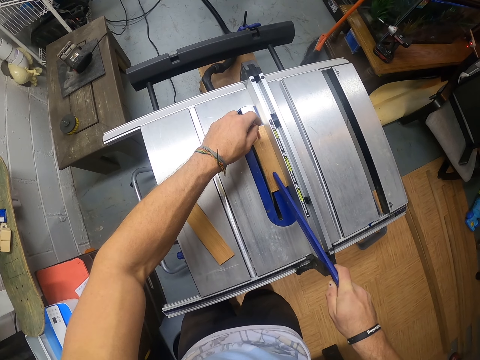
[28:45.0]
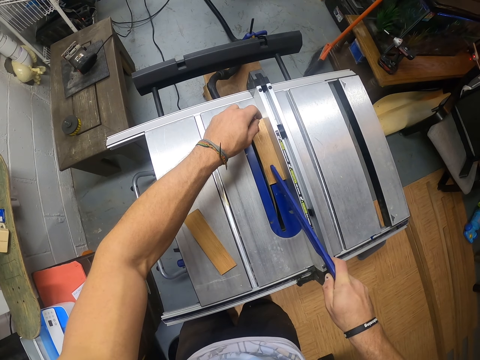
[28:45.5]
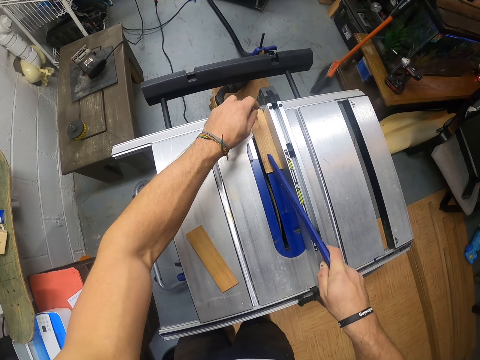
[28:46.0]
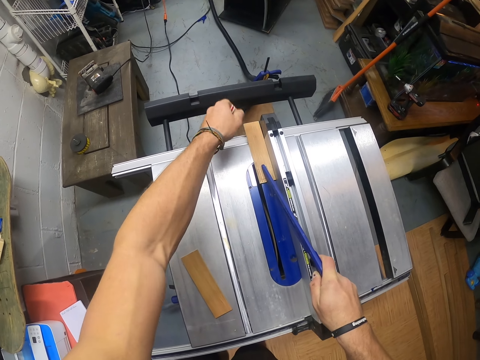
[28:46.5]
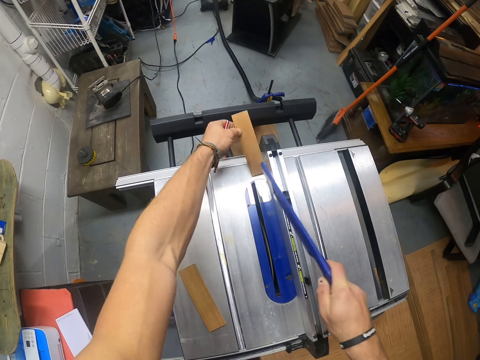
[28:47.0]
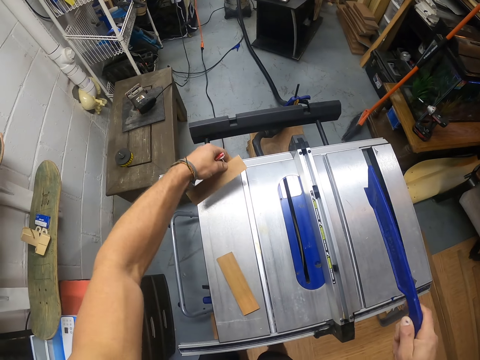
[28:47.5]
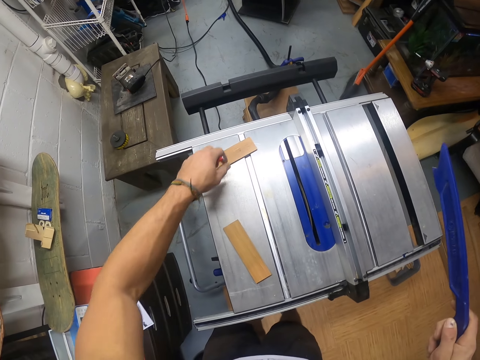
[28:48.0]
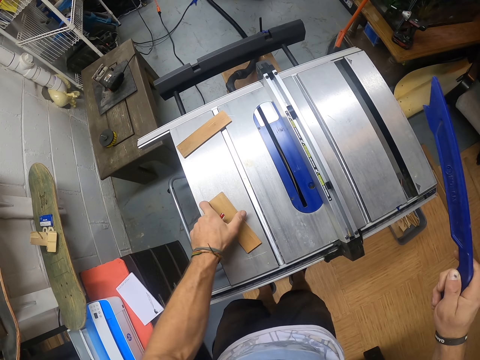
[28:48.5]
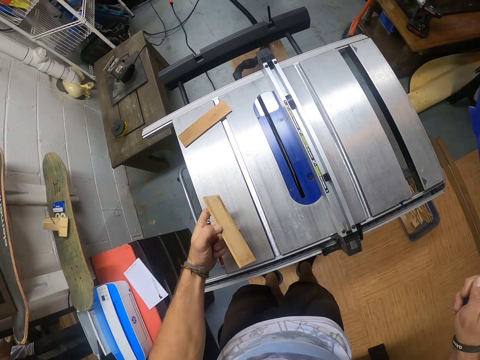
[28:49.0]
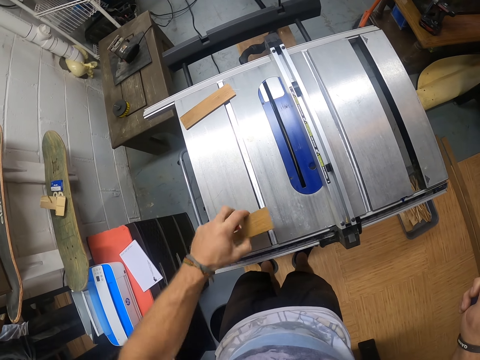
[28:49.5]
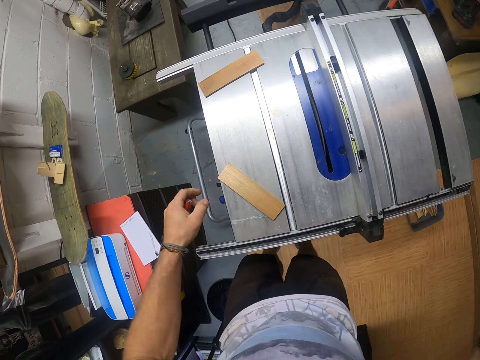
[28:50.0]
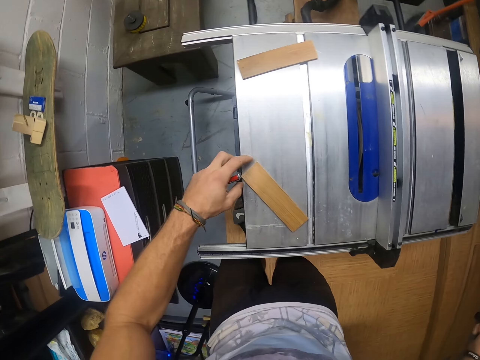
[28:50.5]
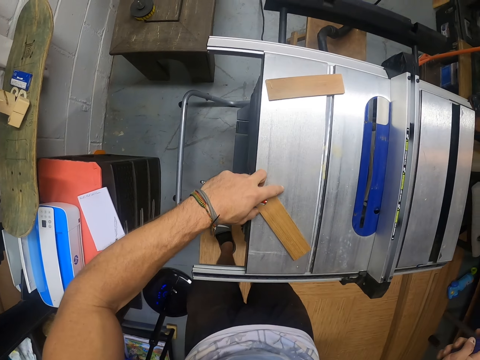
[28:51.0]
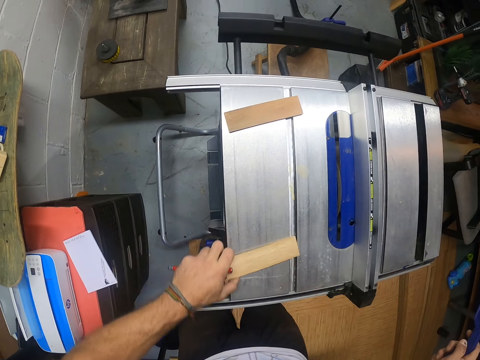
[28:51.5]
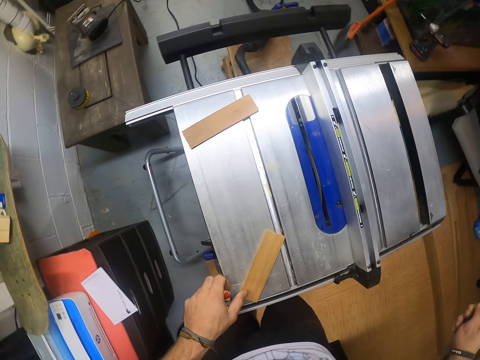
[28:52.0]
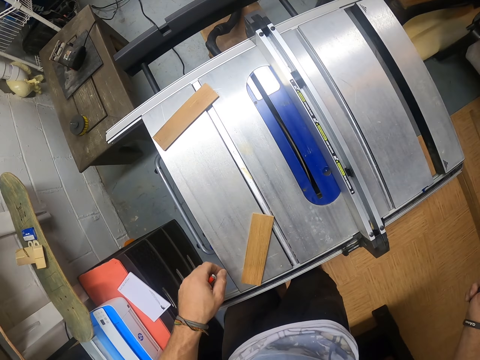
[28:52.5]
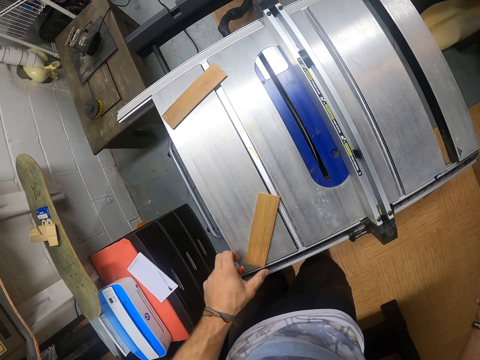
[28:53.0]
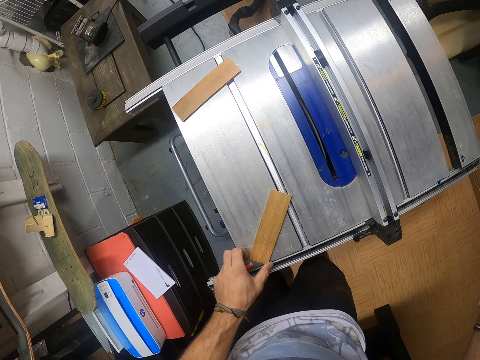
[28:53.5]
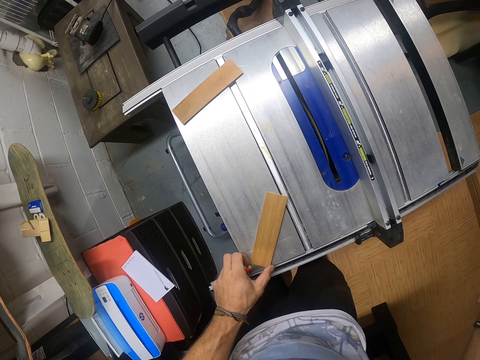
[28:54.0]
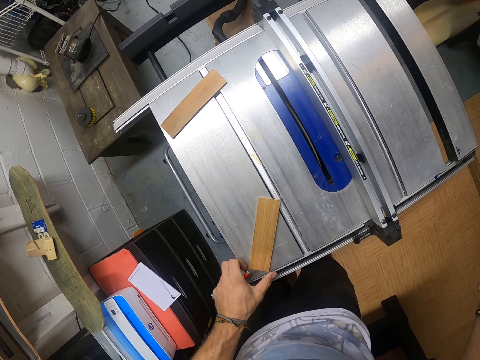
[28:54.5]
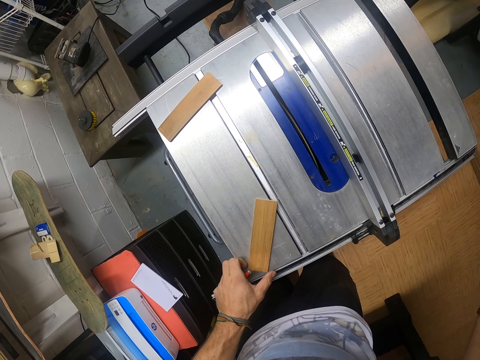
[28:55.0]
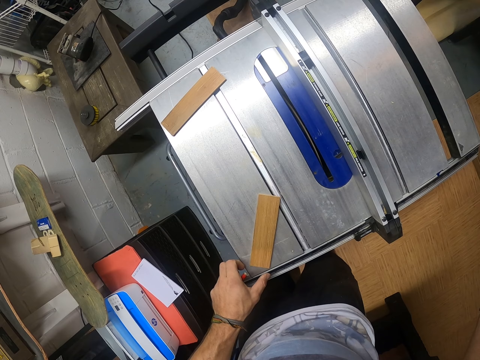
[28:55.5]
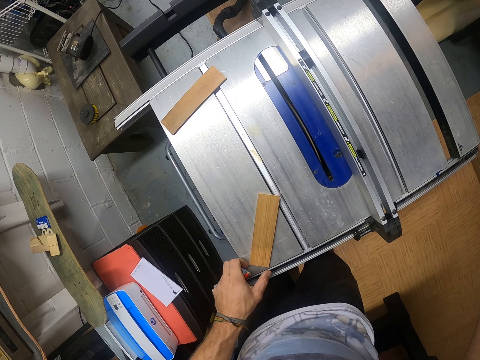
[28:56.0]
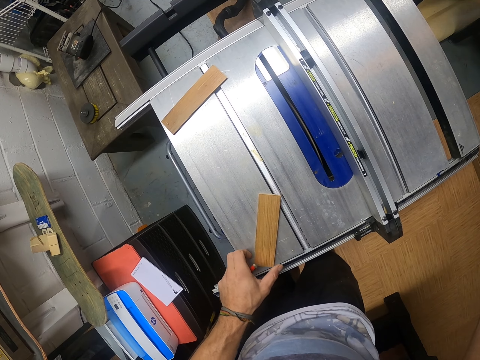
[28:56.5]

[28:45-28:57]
The camera wearer picks the wood from the table saw with his left hand. He drops the wood on the table saw with his left hand. He picks the wood from the table saw with his left hand. He drops the wood on the table saw with his left hand. He moves the wood on the table saw with his left hand.

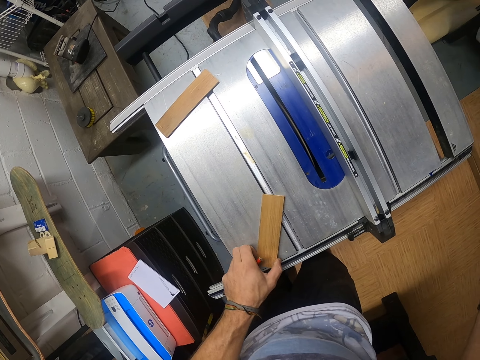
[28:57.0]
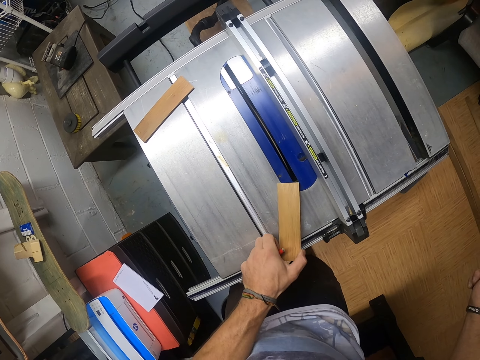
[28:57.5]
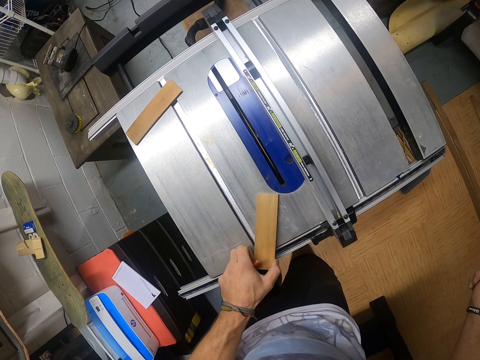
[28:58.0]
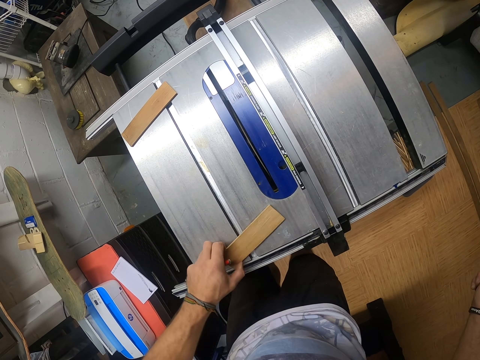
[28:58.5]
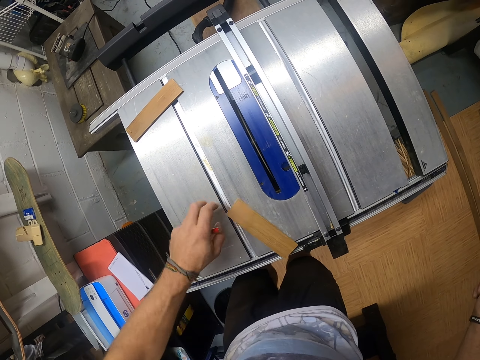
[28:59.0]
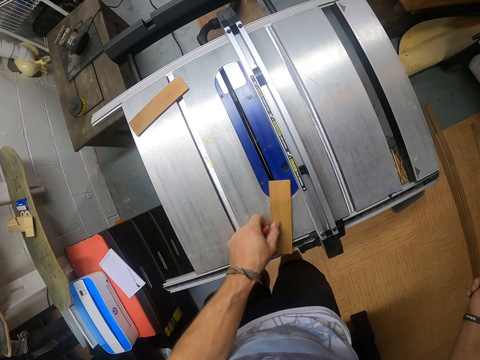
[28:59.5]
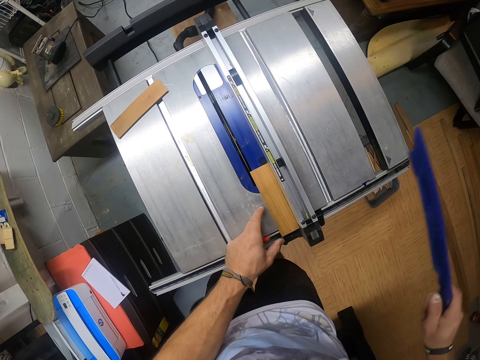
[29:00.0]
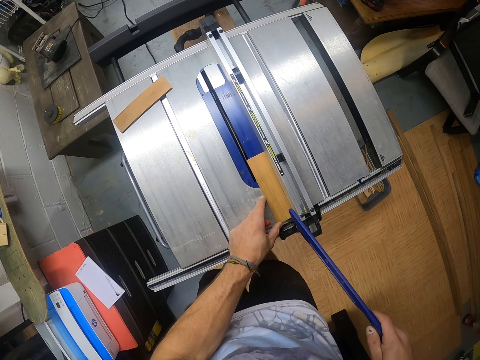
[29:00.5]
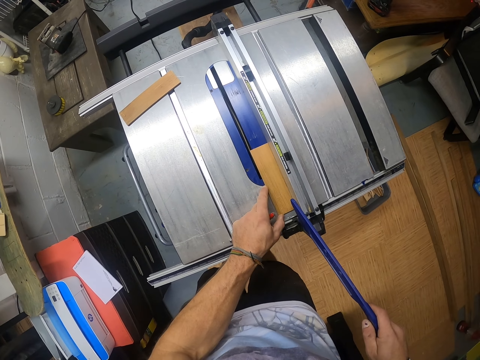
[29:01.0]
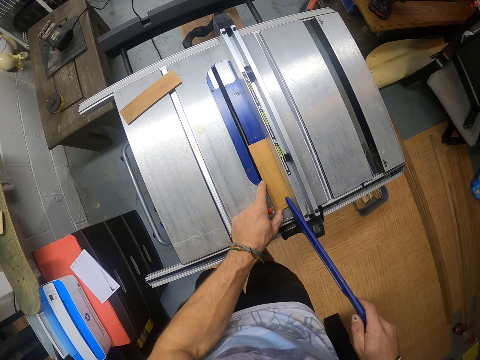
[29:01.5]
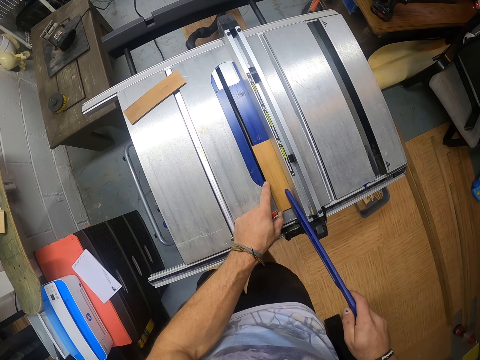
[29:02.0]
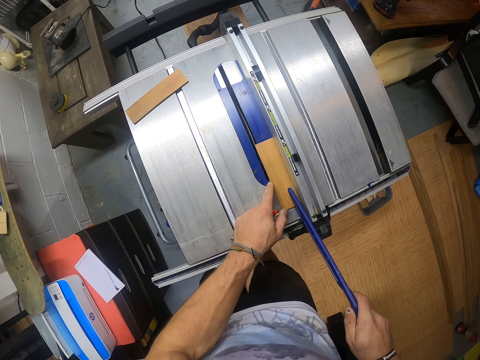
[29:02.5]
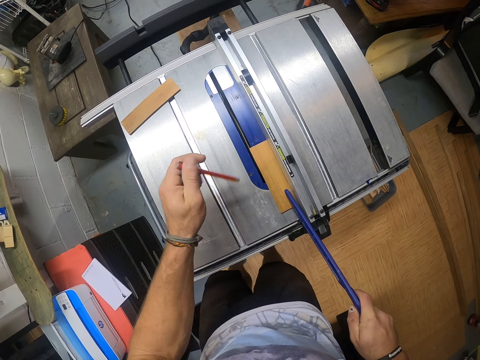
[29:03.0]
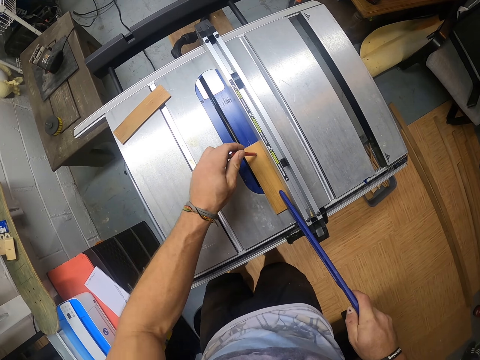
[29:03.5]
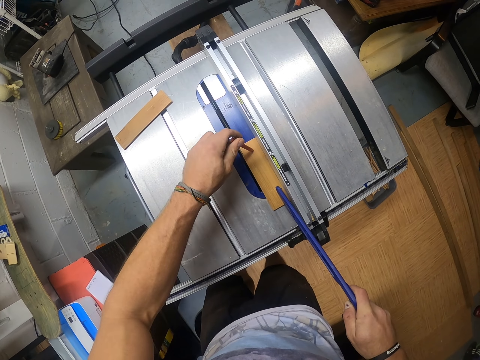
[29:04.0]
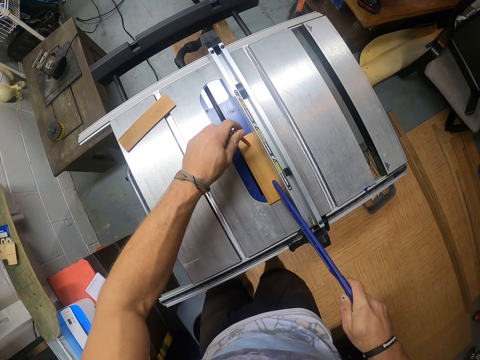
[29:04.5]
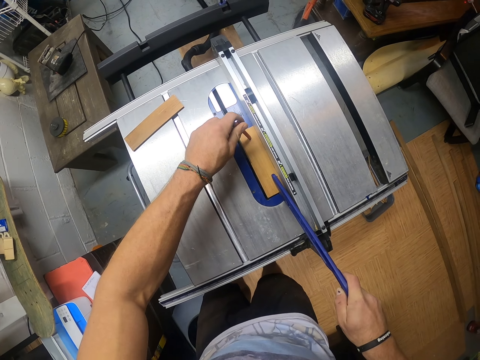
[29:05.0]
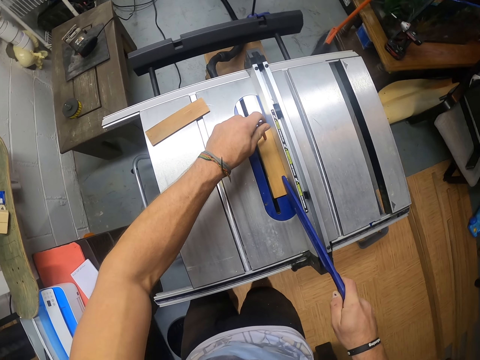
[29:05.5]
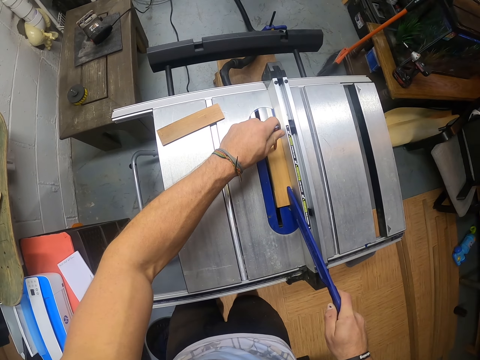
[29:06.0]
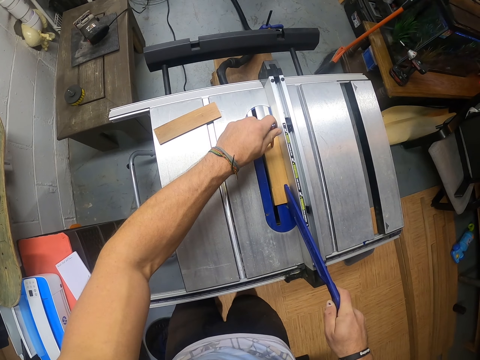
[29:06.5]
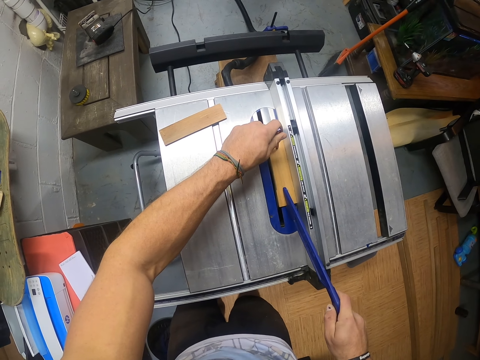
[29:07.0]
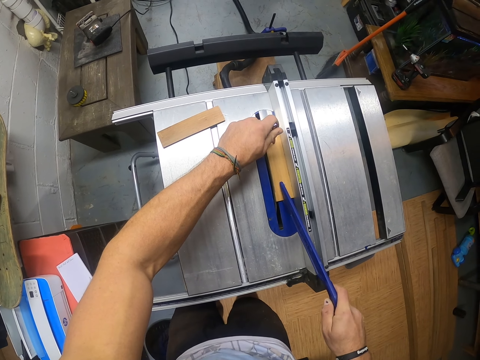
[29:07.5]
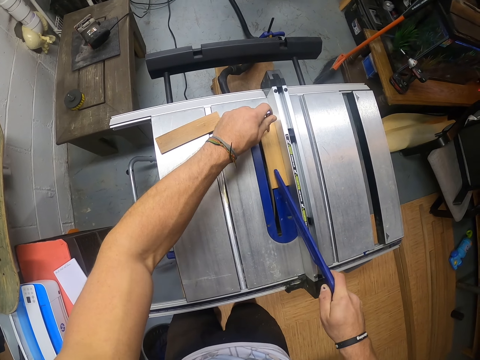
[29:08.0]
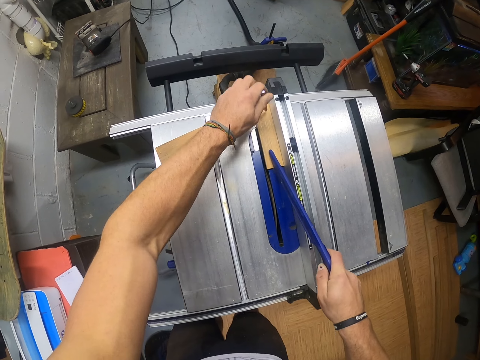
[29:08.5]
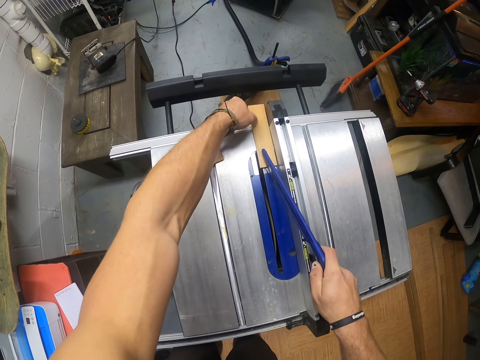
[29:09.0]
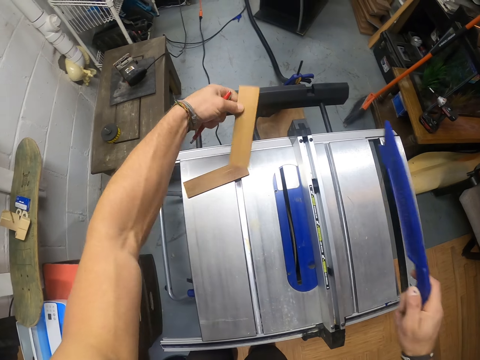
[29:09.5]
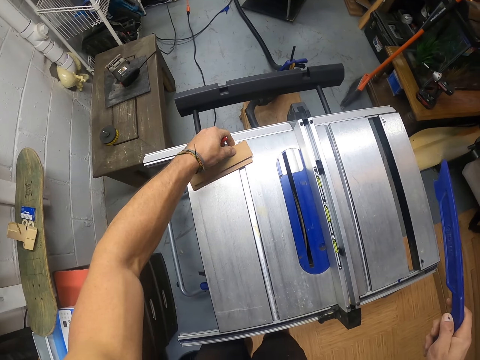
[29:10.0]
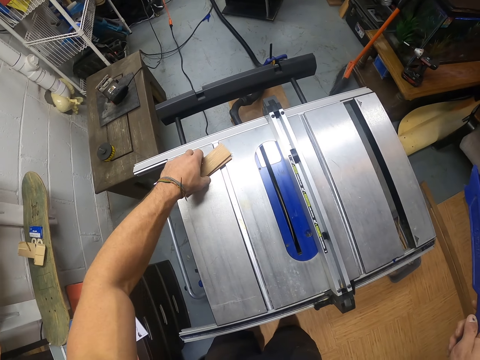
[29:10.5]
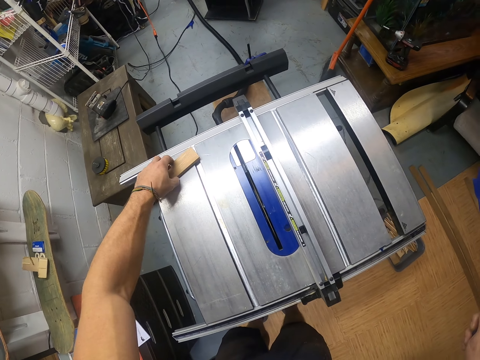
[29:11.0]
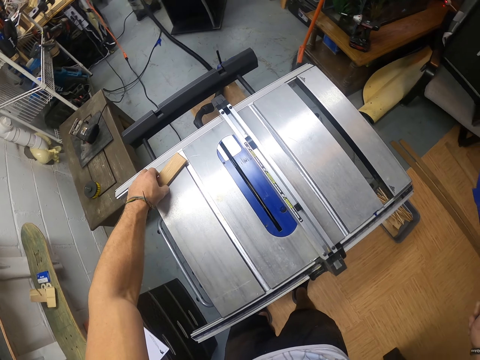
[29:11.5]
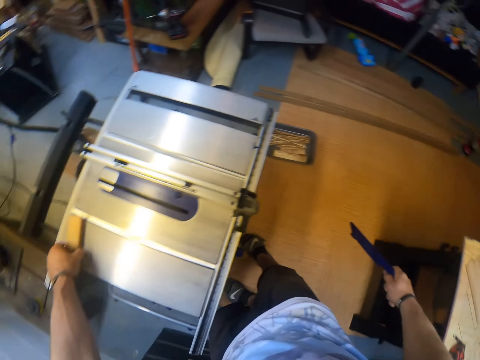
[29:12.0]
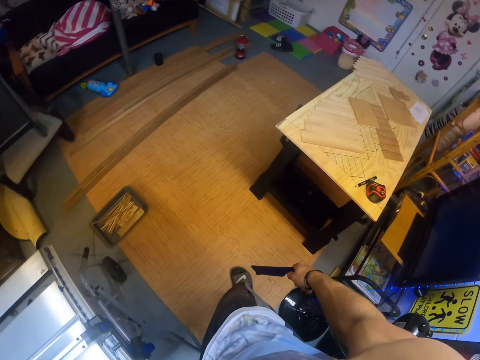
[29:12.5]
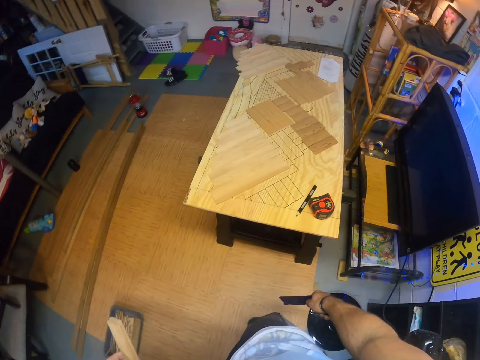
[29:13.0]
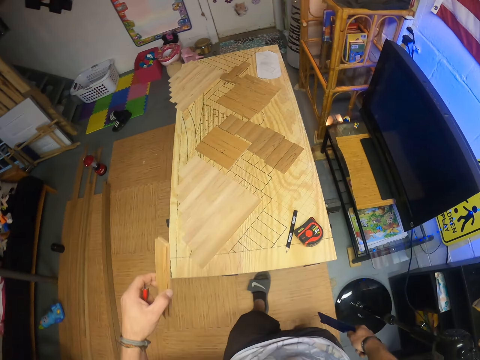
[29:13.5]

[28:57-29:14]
The camera wearer places the wood on the blade guard of the table saw with his left hand. He places the push stick on the wood on the blade guard of the table saw with his right hand. He slides the wood across the blade guard of the table saw with the pen and the push stick in both hands. He picks the wood from the table saw with his left hand. He drops the wood on the wood on the table saw with his left hand. He picks the pair of wood on the table saw with his left hand.
